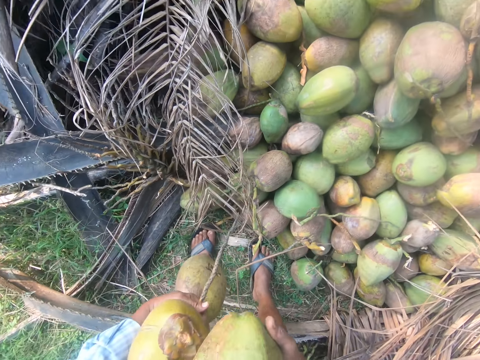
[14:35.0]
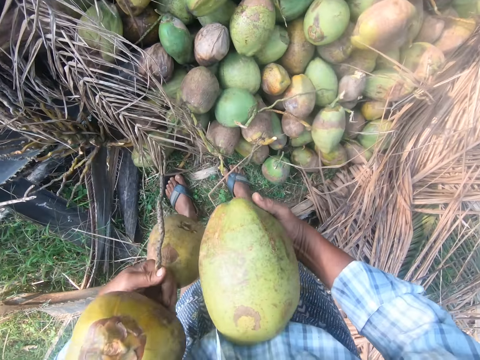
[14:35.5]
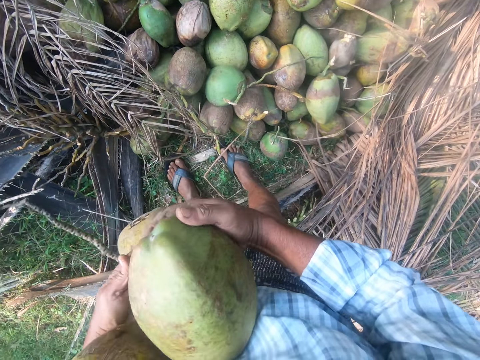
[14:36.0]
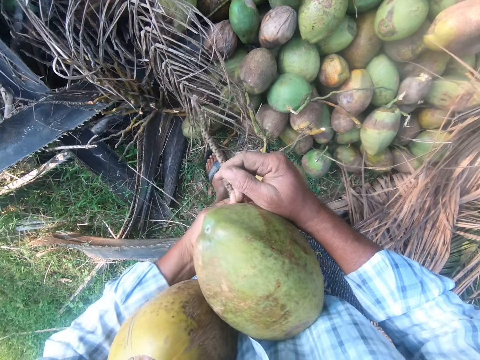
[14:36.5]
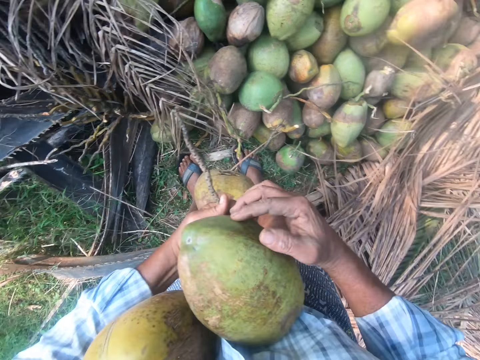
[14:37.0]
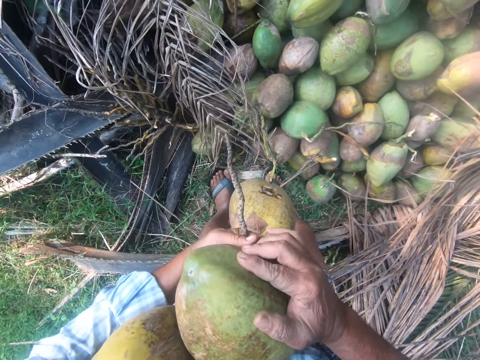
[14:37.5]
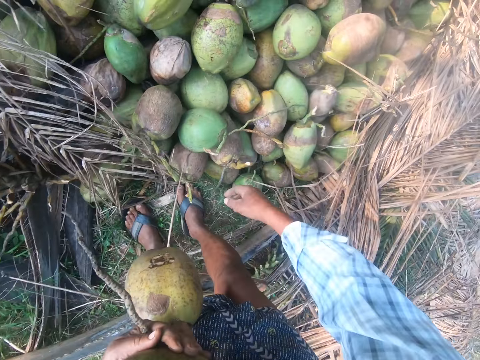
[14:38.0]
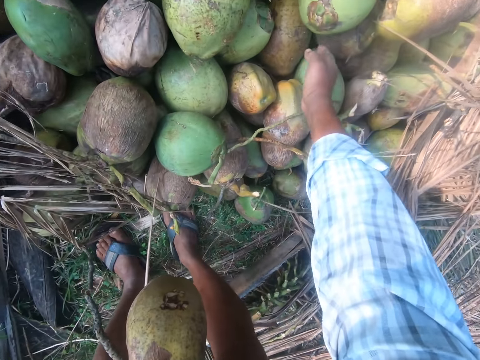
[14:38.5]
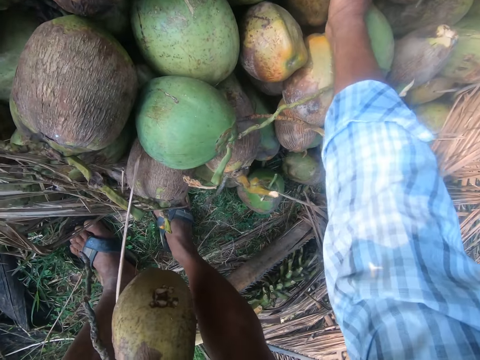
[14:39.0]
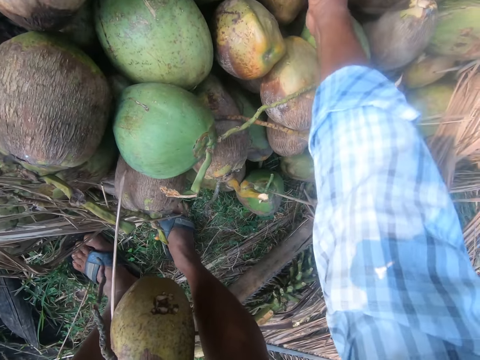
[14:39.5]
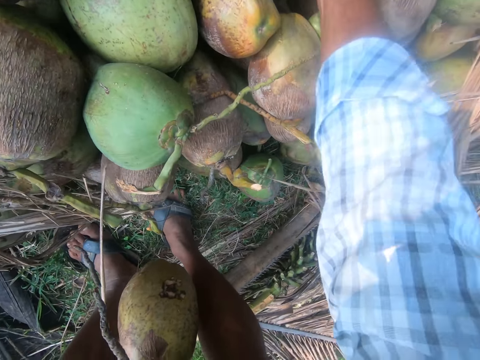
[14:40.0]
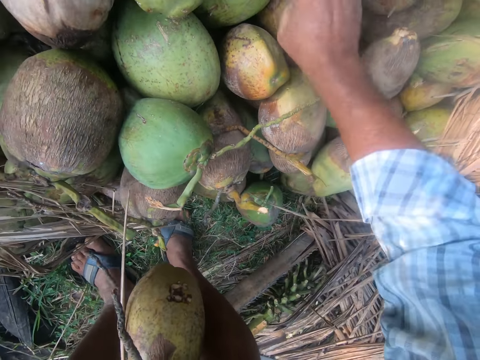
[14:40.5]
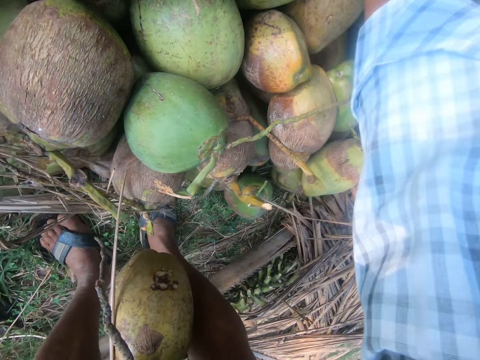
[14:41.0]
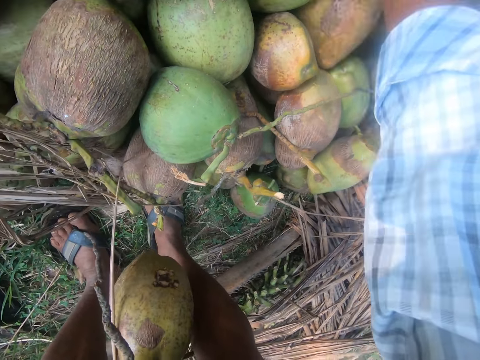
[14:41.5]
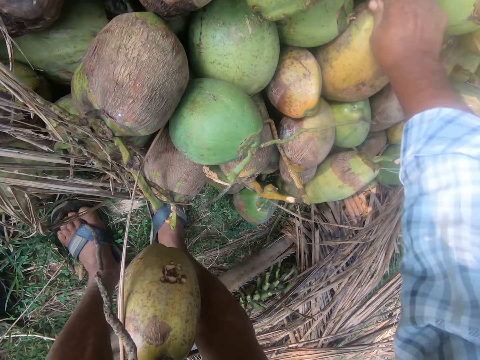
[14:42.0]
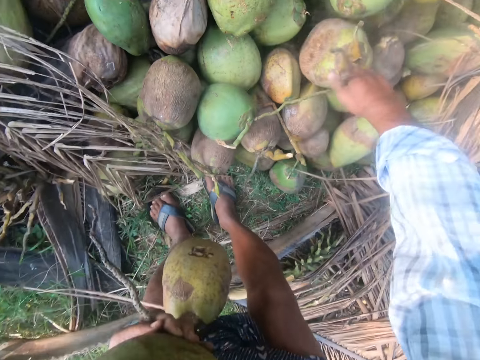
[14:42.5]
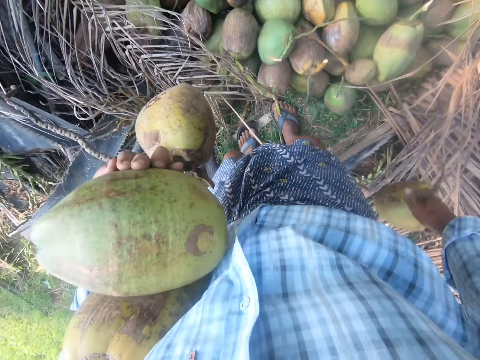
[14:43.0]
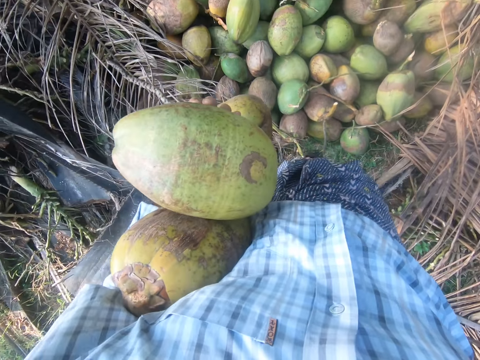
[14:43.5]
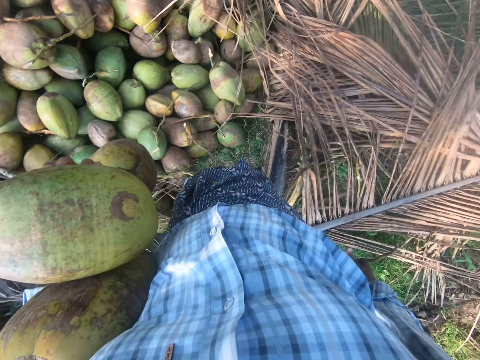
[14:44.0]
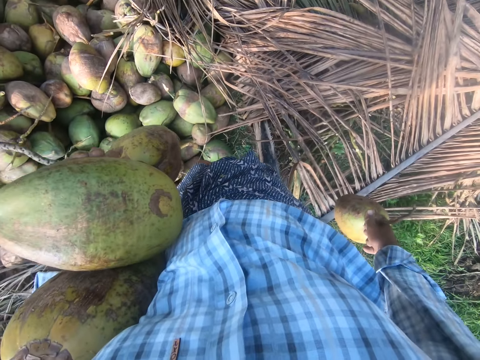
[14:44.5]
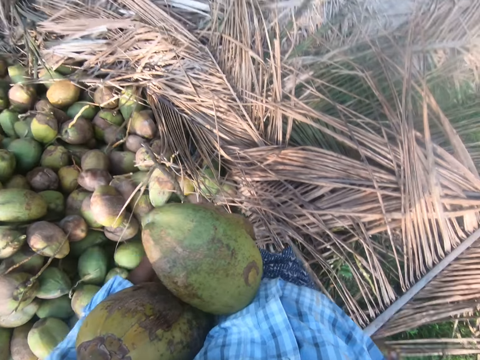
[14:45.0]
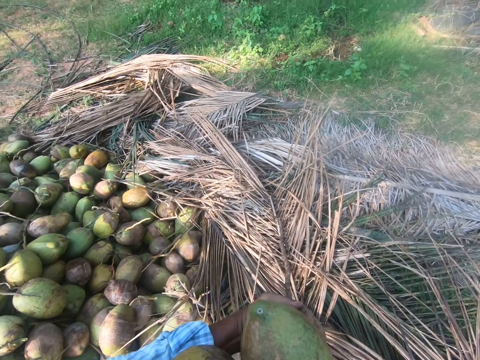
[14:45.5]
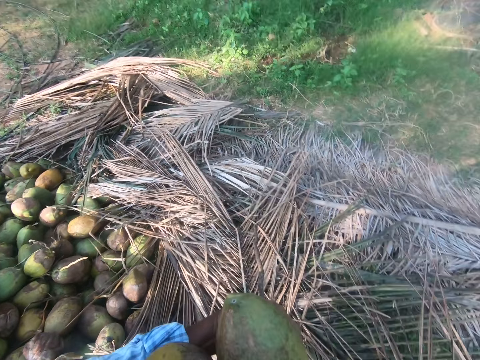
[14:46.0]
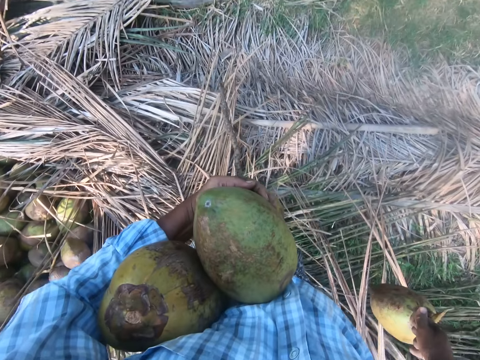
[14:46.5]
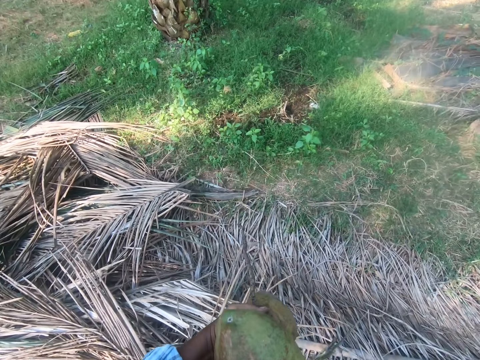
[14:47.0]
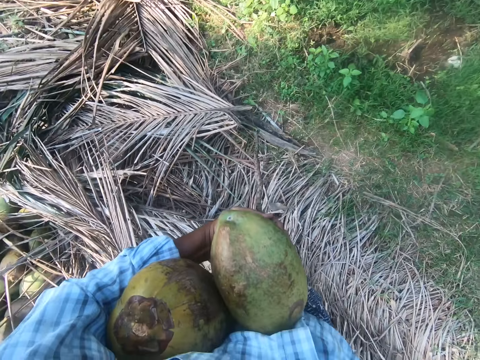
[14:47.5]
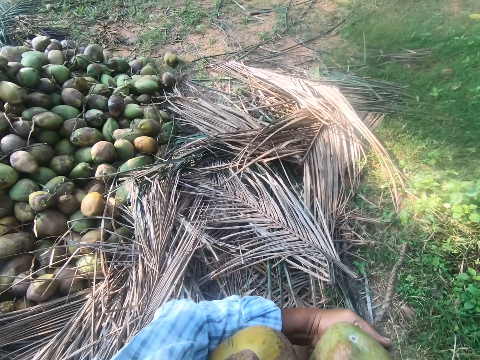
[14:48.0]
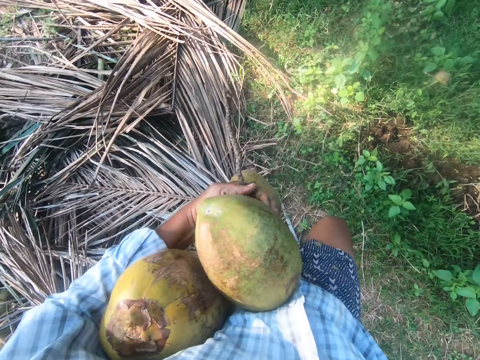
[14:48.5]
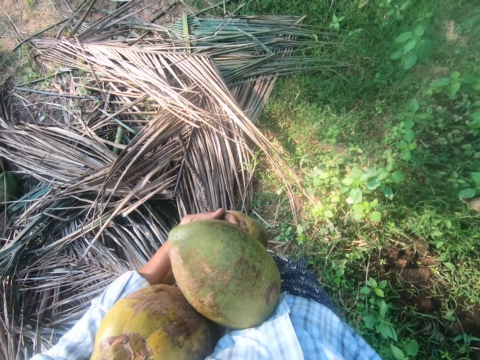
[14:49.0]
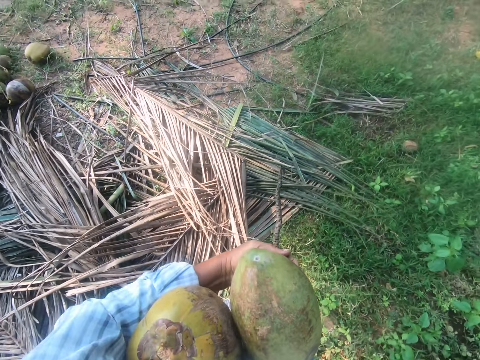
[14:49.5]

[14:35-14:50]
The camera wearer moves the coconut to the other hand. They hold the coconut with the left hand. They hold the coconut with the right hand. They swing the right hand. They move the coconuts with the right hand. They pick a coconut from the ground. They turn the body. They walk in the garden while carrying the coconut, away from the heap of coconuts.

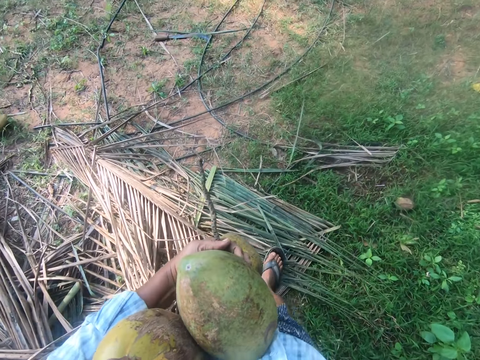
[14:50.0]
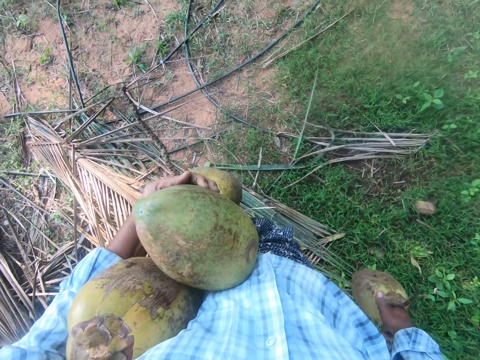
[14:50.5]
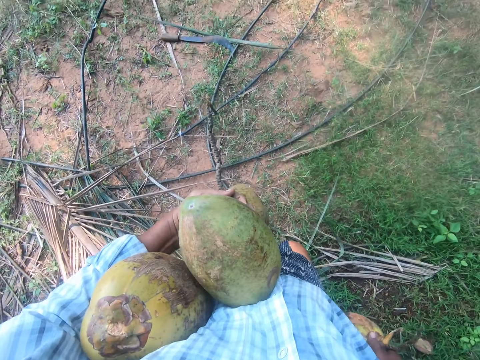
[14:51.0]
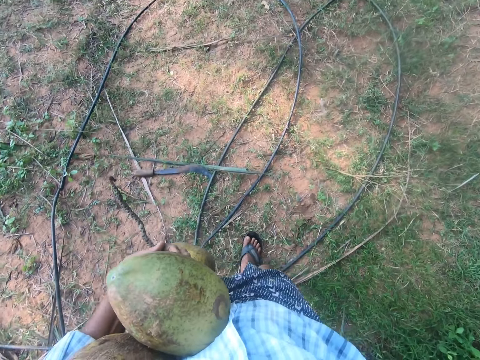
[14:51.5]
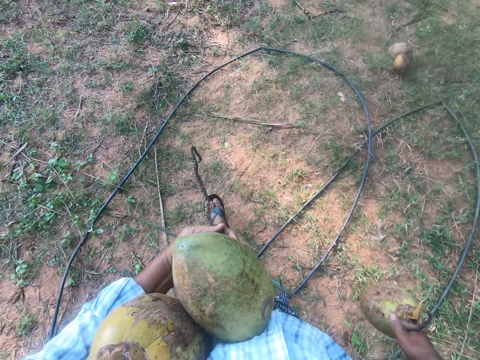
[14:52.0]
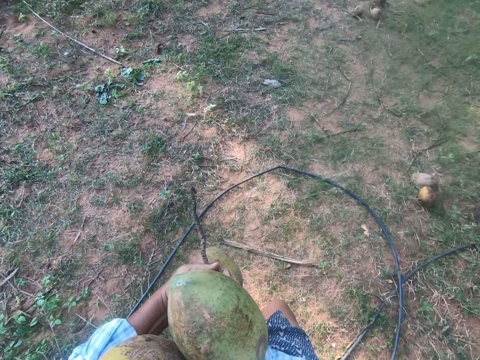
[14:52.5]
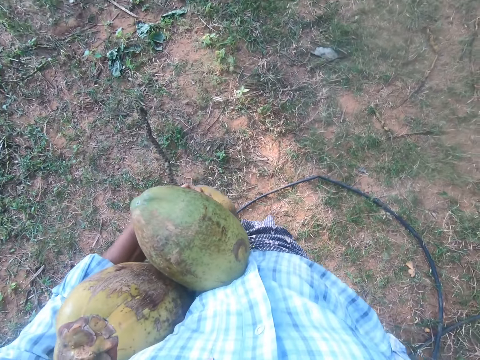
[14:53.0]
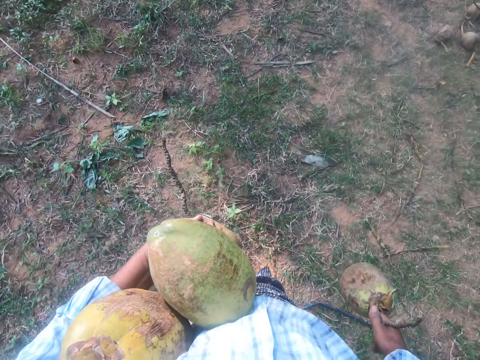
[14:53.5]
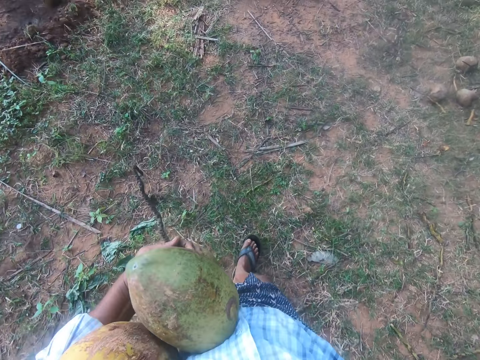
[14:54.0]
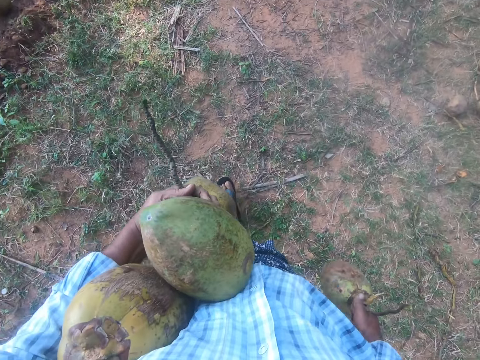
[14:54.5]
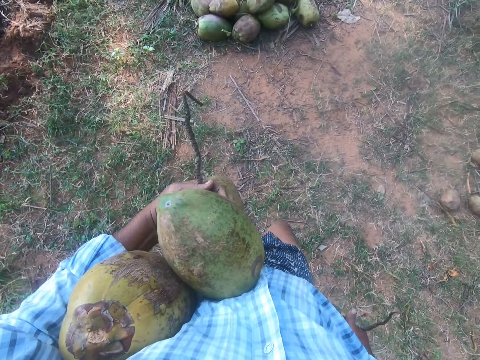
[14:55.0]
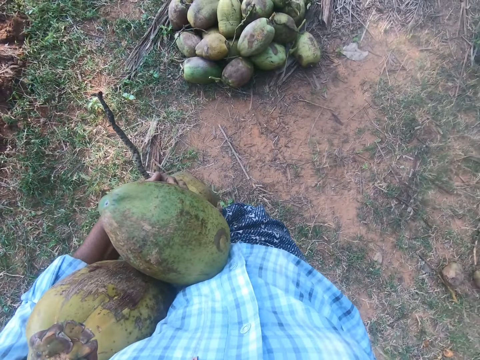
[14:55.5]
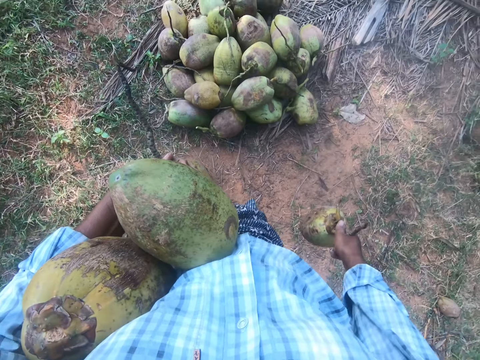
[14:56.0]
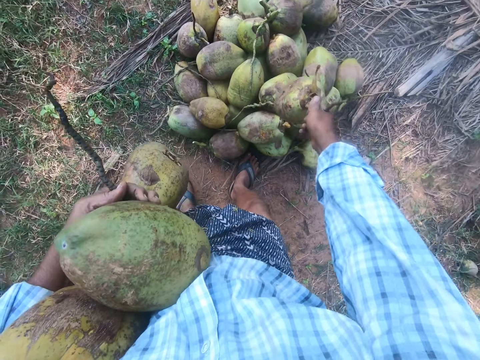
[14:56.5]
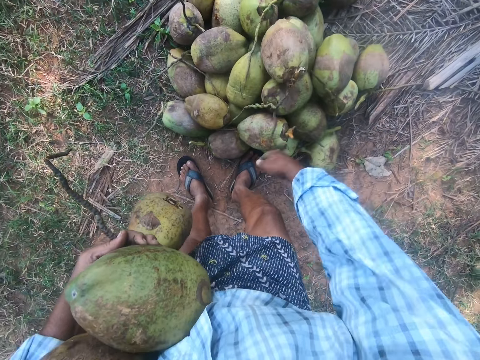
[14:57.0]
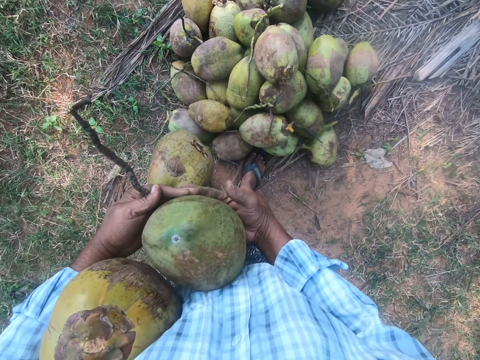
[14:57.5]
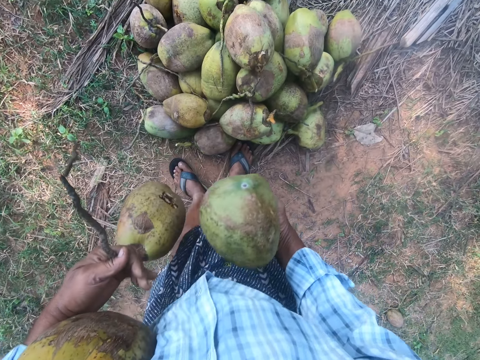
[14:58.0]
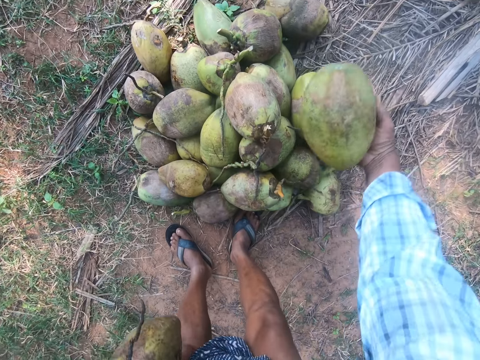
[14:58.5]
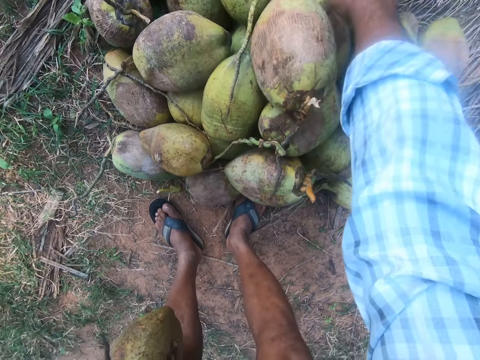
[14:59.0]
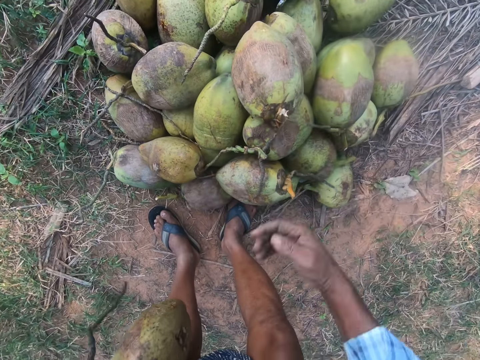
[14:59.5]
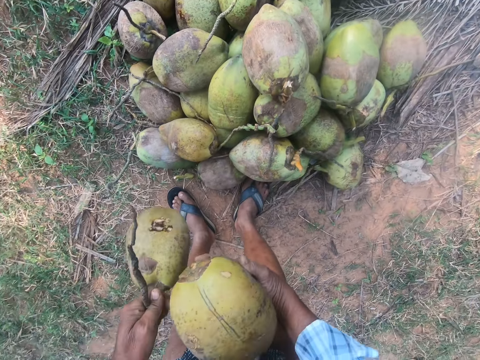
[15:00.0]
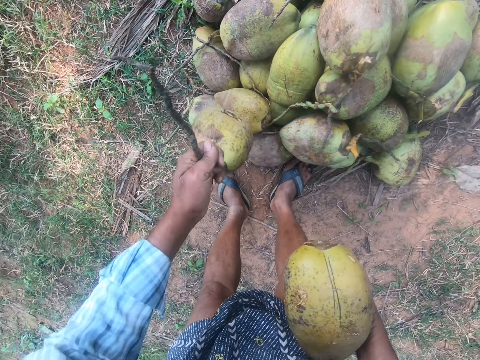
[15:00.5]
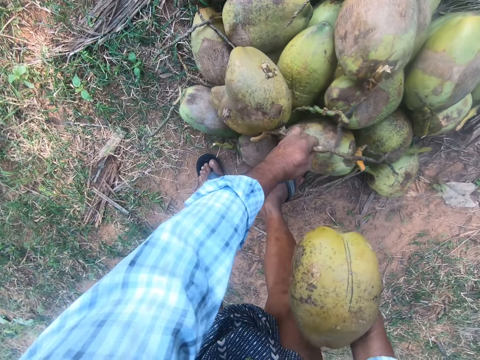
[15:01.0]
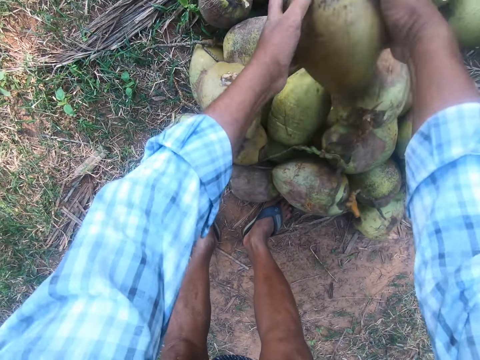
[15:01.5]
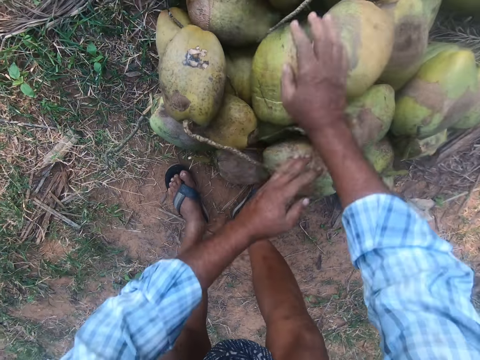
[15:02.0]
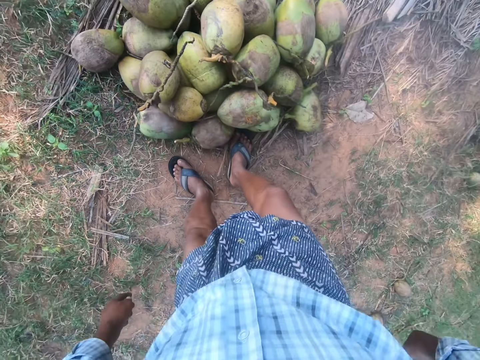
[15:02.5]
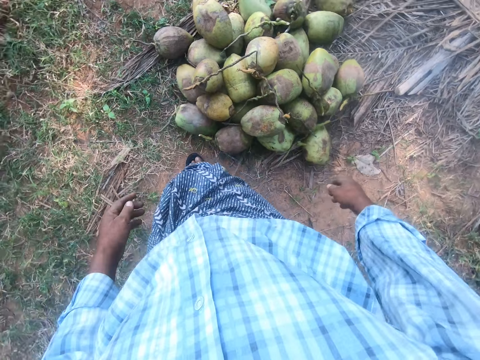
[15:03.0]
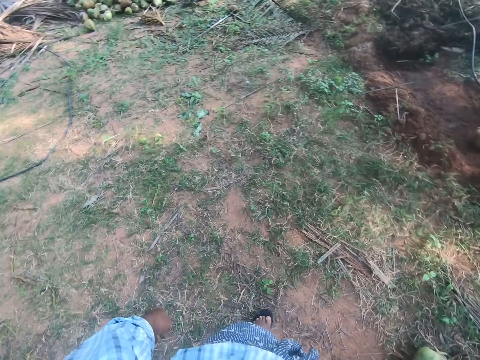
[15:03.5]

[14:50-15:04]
The camera wearer swings the right hand. They drop the coconut on top of the other coconuts. They swing the right hand. They move the coconut to the right hand. They swing the right hand. They drop the coconut on top of the other coconuts. They swing the right hand. They move the coconut to the right hand. They swing the left hand. They drop the coconut on top of the other coconuts. They swing the right hand and the left hand. They drop the coconut on top of the other coconuts. They stand upright and turn the body.
